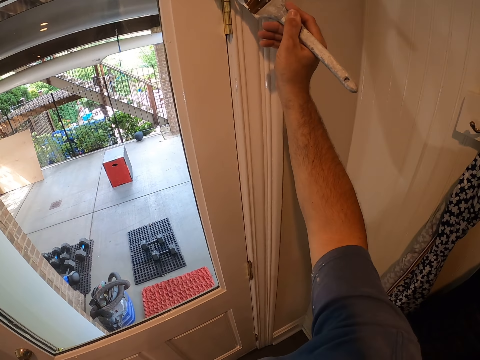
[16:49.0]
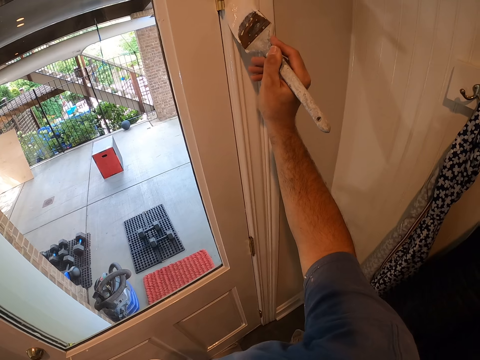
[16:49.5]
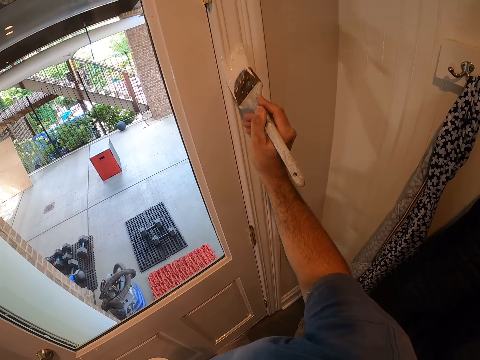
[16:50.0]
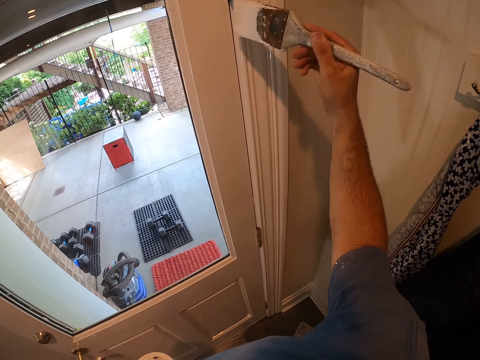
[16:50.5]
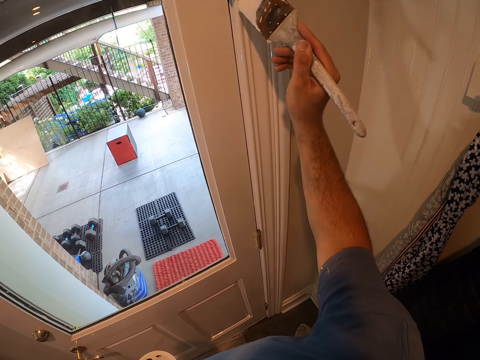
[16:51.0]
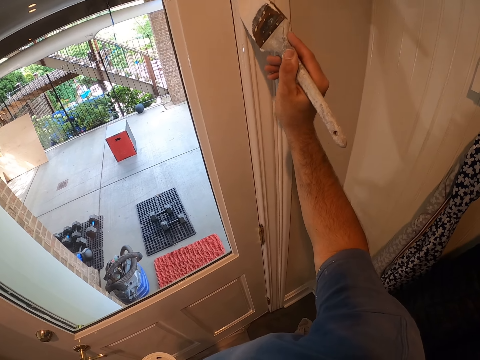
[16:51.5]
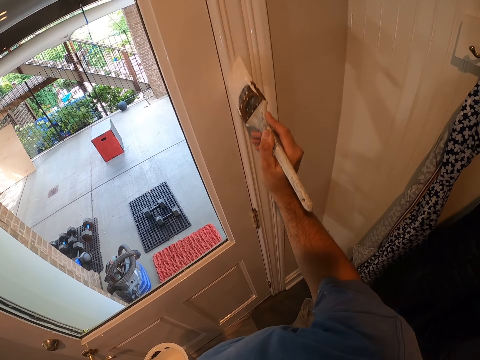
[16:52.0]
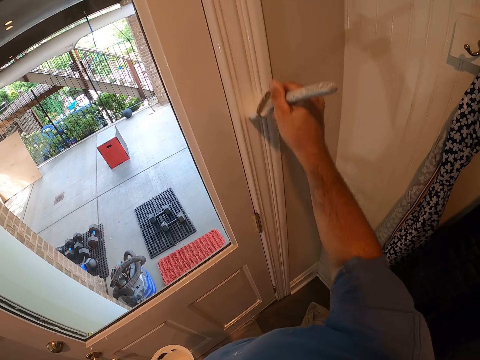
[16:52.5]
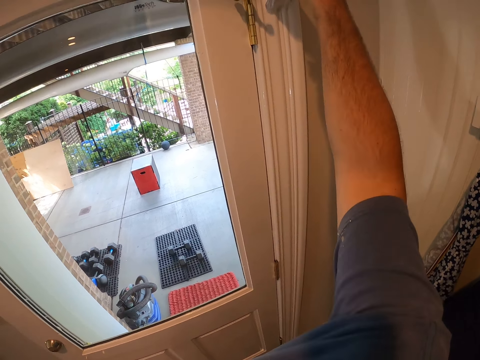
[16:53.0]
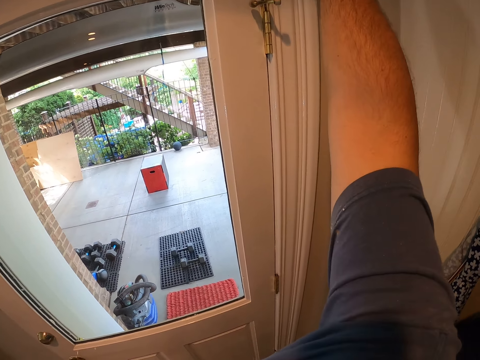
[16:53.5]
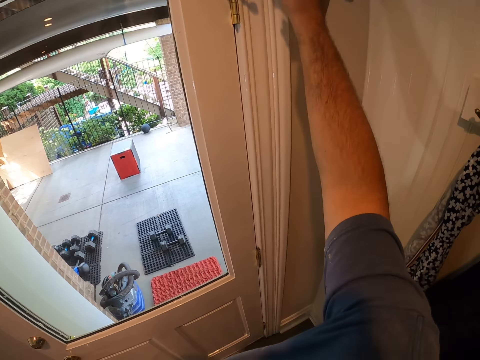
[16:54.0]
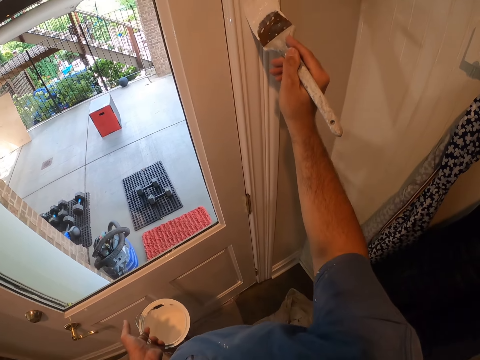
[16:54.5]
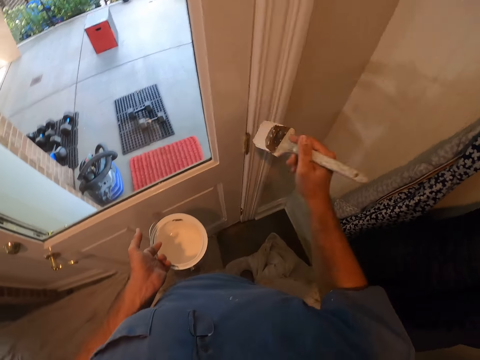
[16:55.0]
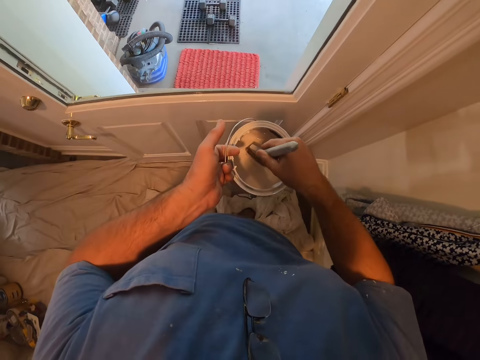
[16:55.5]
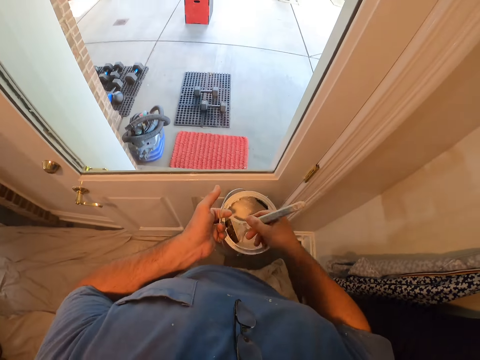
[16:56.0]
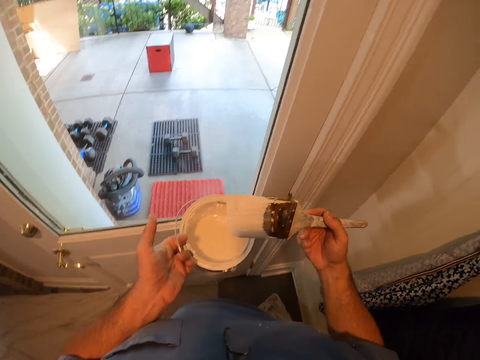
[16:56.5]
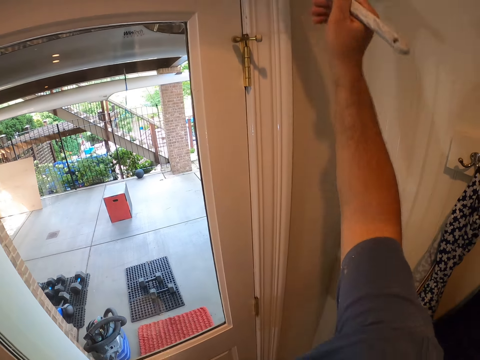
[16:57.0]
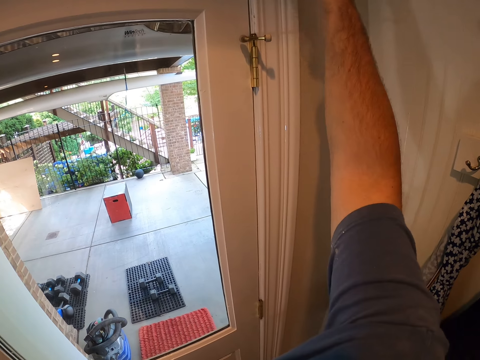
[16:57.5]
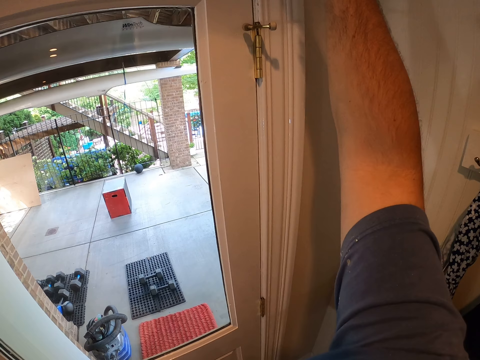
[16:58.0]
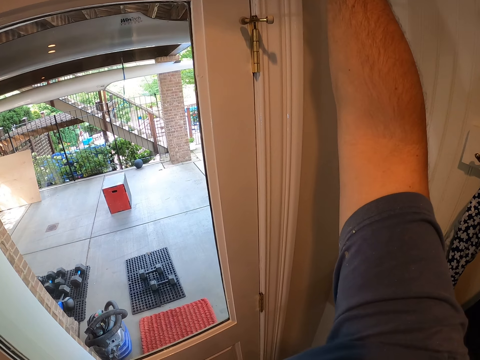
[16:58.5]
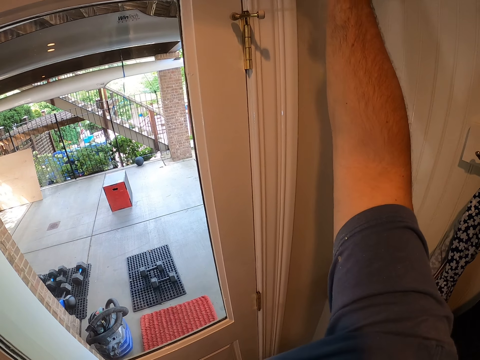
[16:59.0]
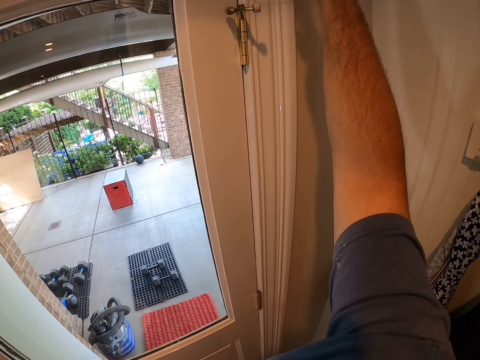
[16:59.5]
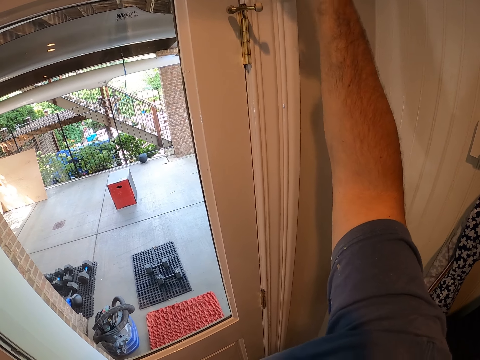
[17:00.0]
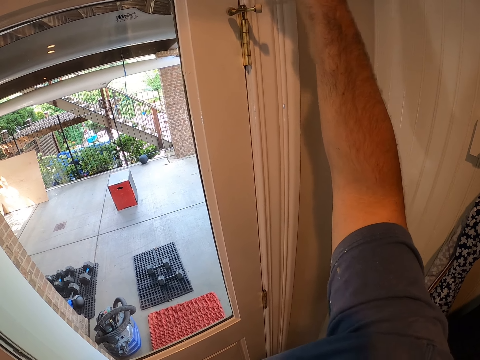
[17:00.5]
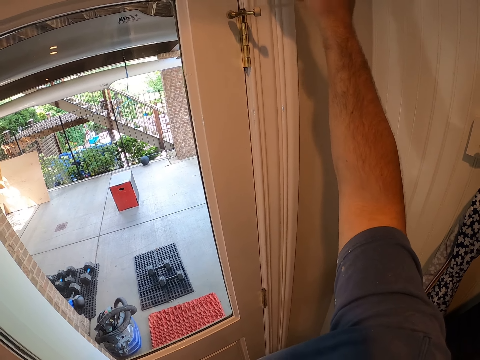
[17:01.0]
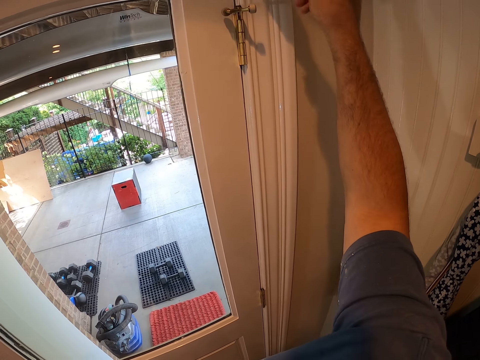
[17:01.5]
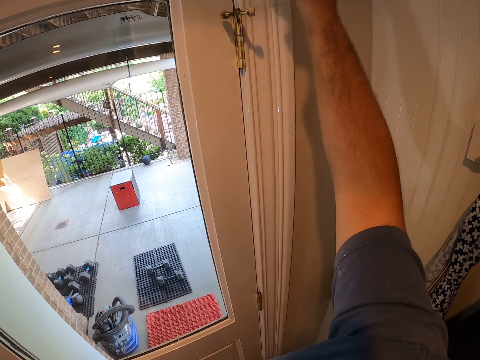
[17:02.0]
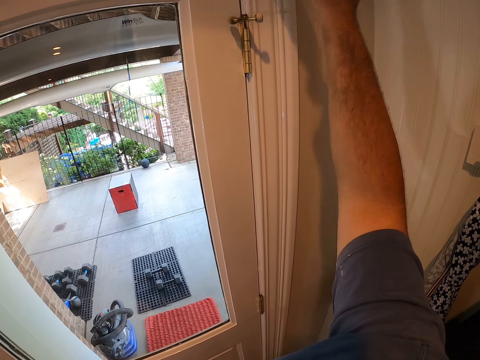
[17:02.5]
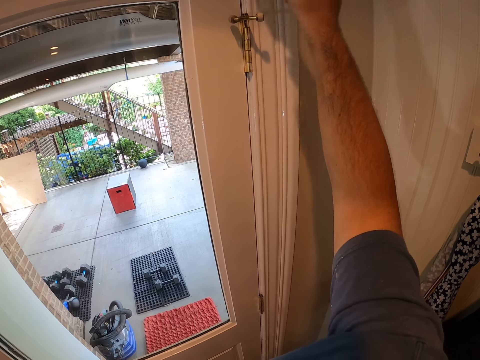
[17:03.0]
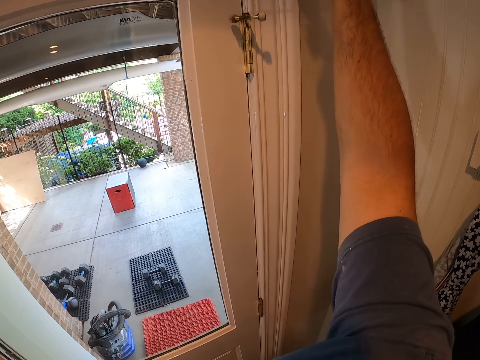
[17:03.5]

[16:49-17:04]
The camera wearer dips the paint brush into the bucket of paint. They continue painting the door frame with the paint brush.

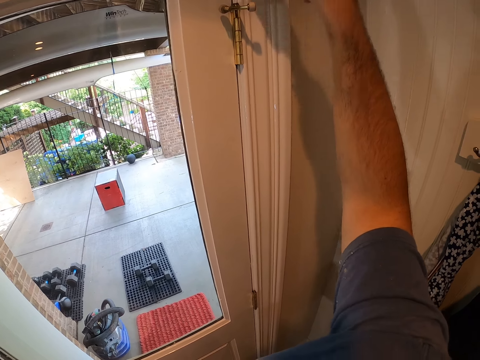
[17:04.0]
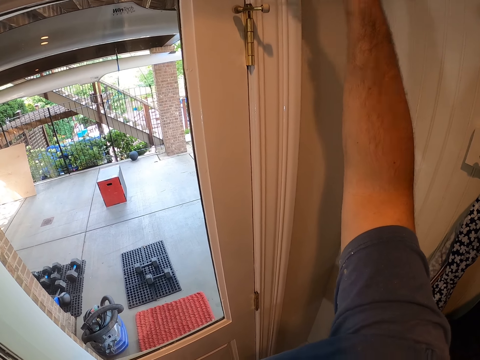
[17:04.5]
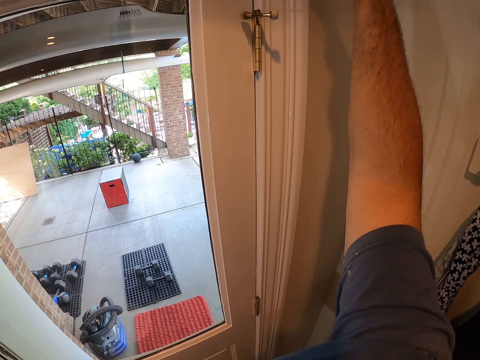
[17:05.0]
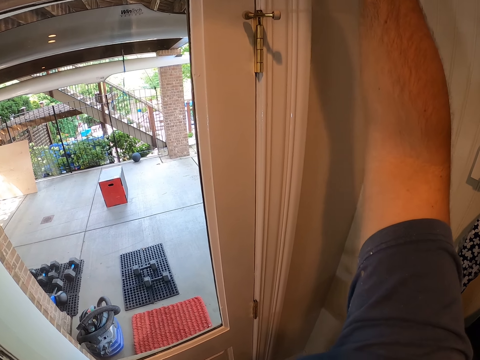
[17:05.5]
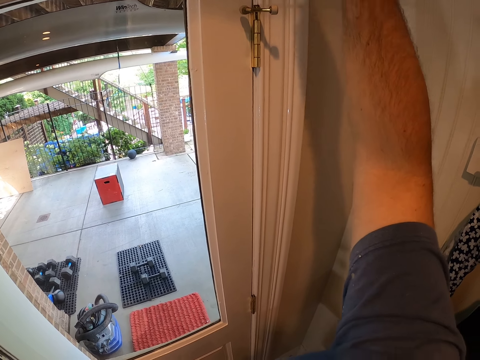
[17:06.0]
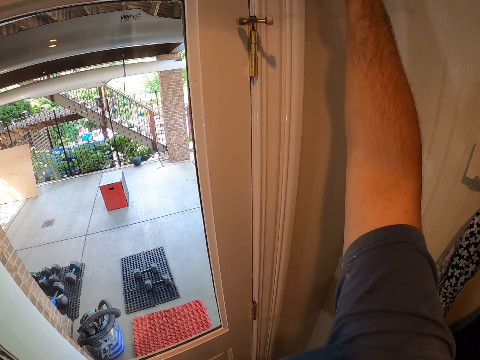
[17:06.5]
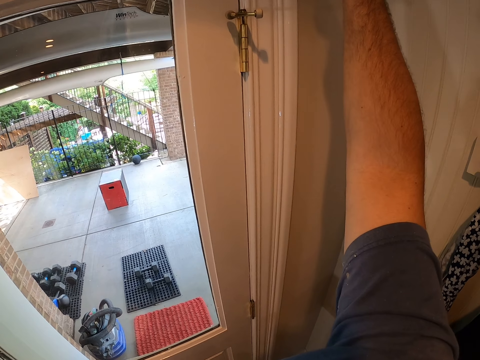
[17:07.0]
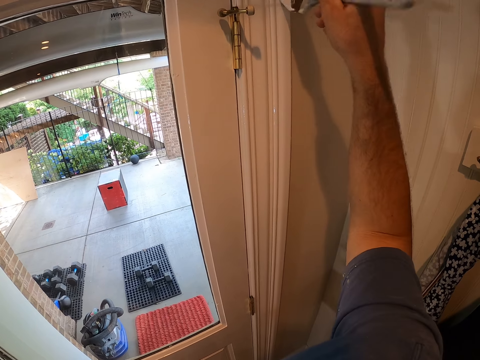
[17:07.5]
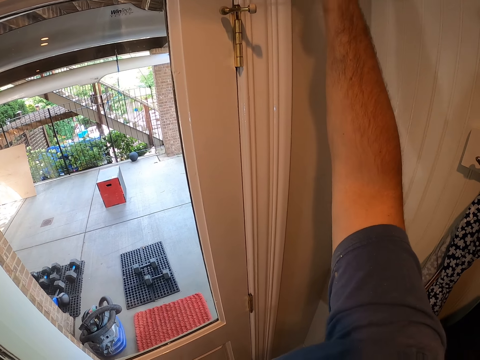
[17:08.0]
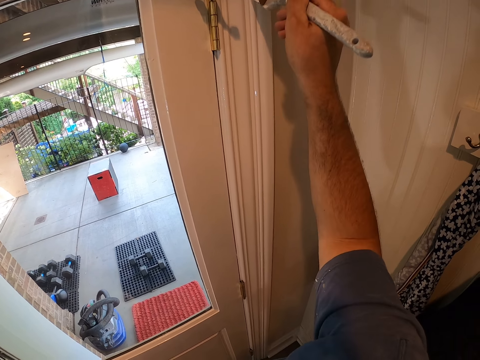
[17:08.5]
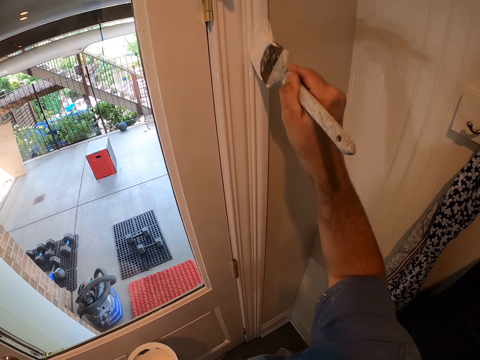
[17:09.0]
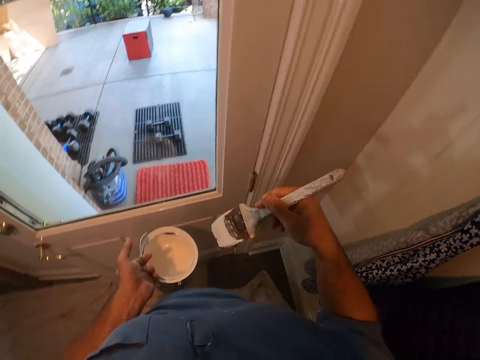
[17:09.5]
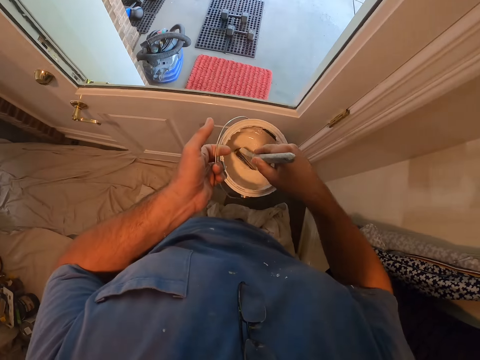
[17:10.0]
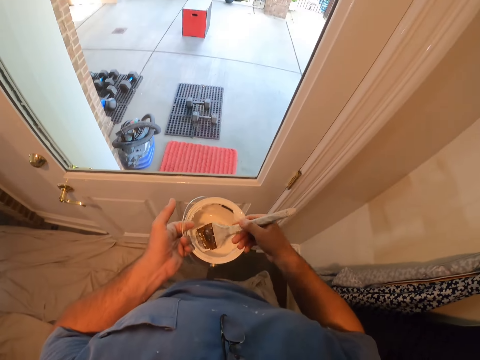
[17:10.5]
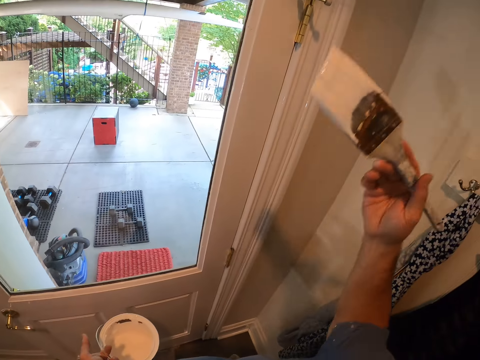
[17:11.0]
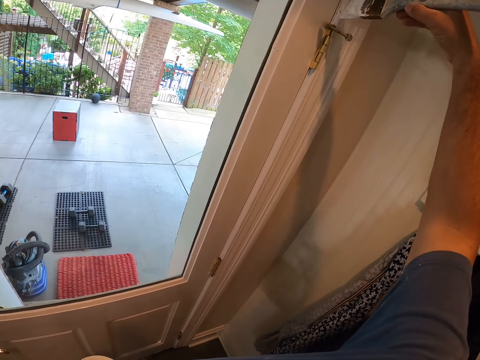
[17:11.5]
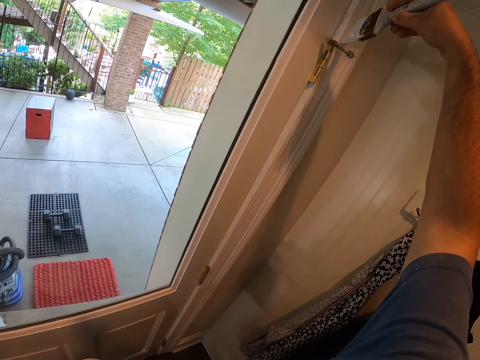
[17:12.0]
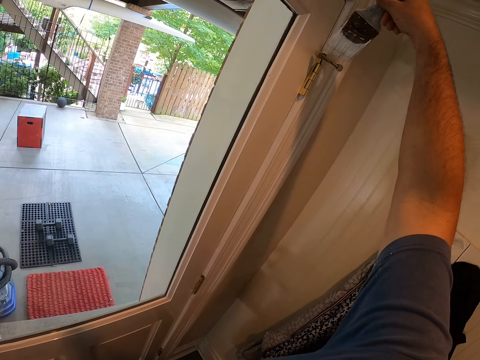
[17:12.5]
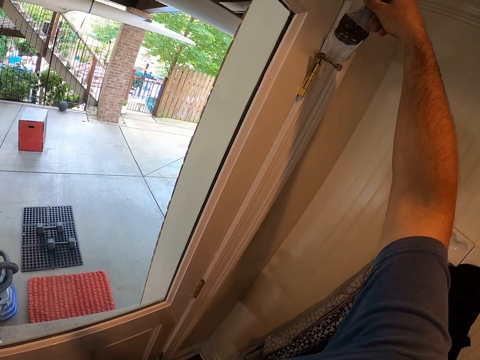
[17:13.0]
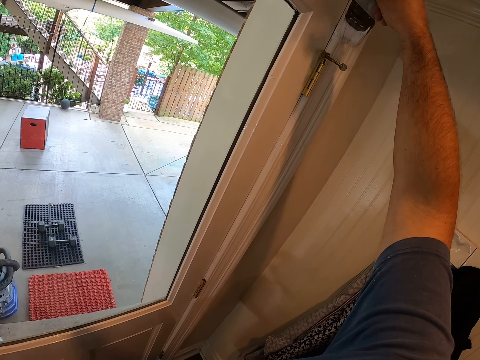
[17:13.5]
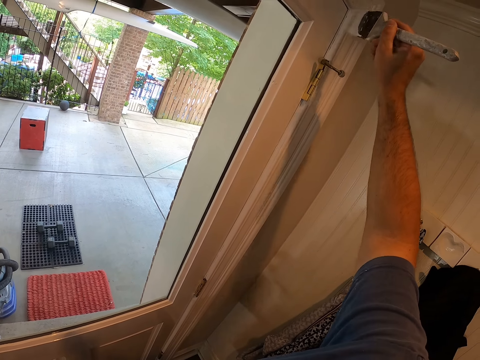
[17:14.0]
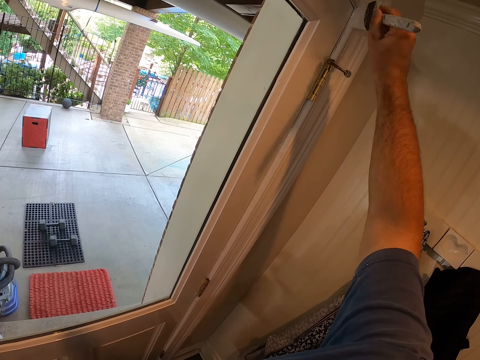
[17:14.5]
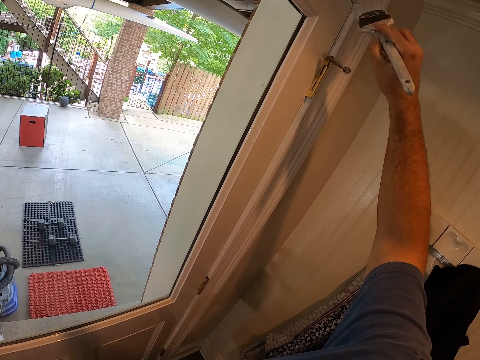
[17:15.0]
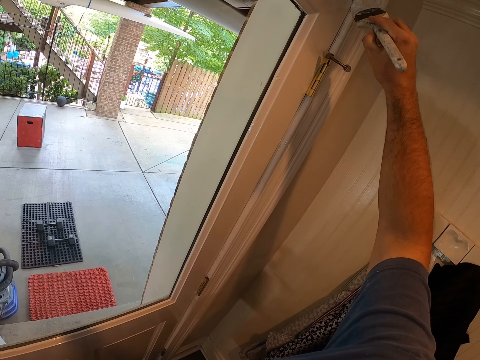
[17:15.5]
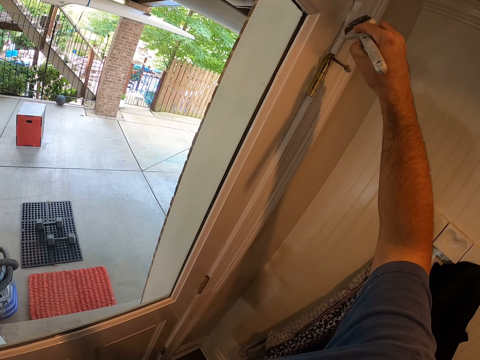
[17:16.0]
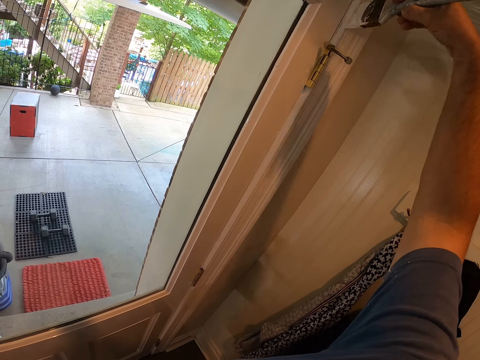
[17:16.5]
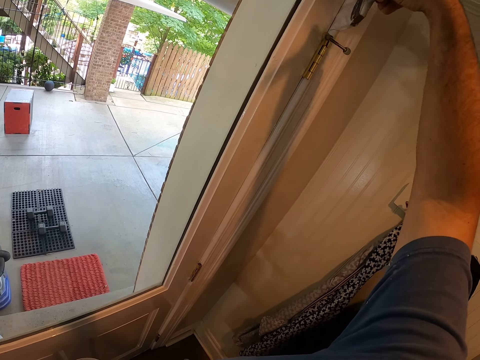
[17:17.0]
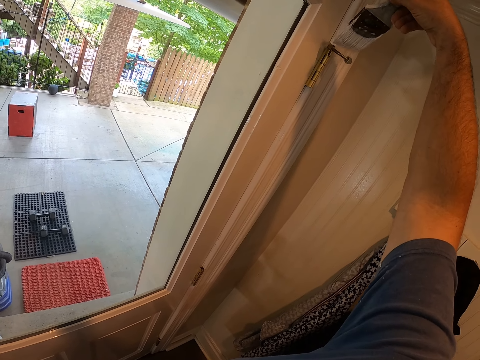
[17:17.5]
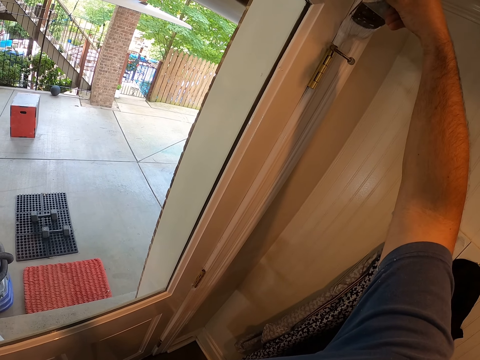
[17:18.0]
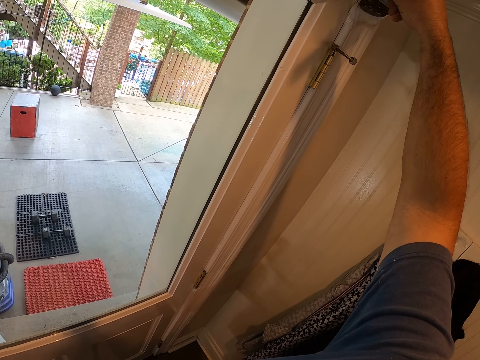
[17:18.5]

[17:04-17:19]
The camera wearer dips the paint brush into the bucket of paint. They continue painting the door frame with the paint brush.
